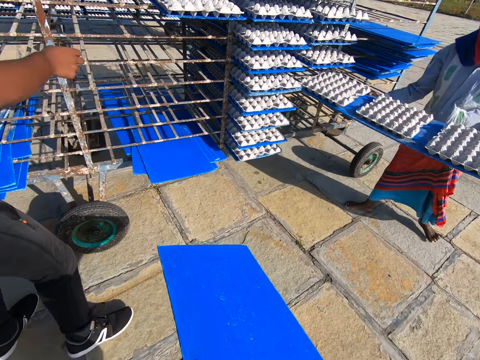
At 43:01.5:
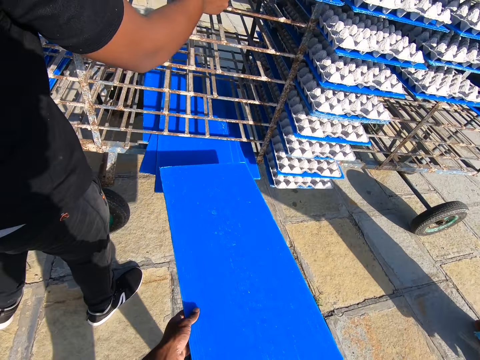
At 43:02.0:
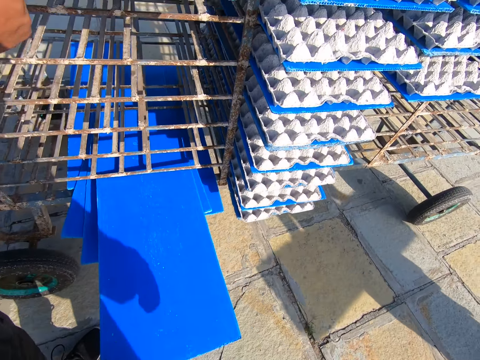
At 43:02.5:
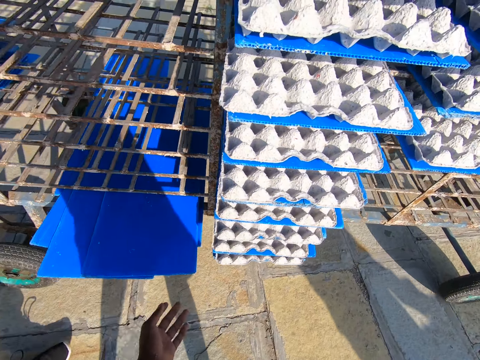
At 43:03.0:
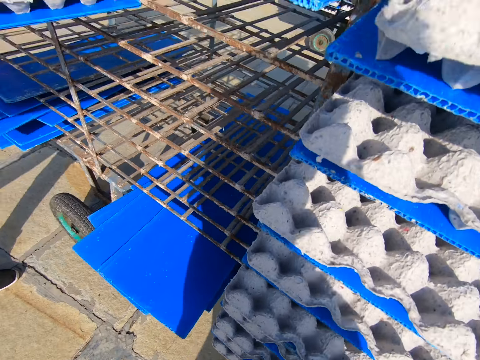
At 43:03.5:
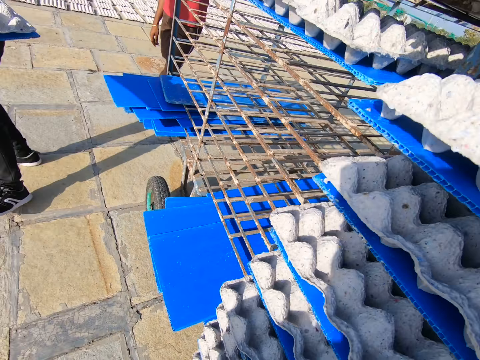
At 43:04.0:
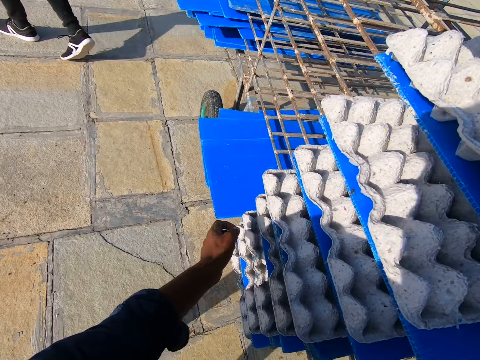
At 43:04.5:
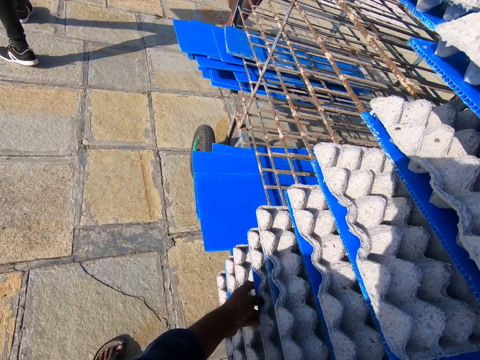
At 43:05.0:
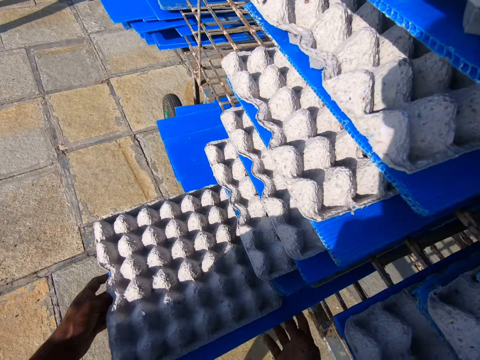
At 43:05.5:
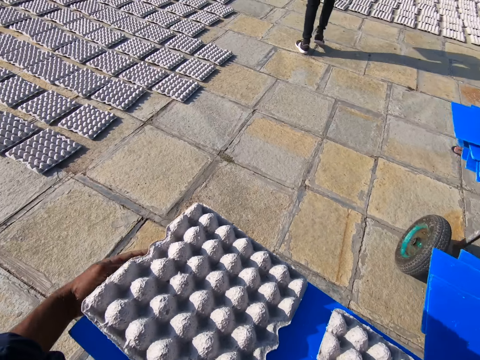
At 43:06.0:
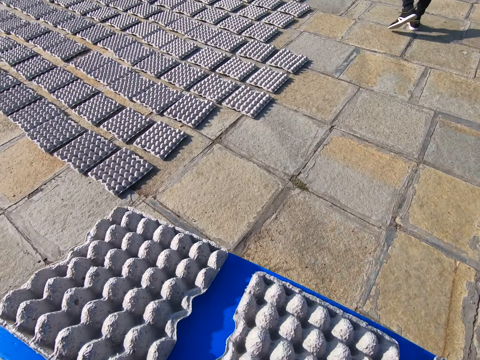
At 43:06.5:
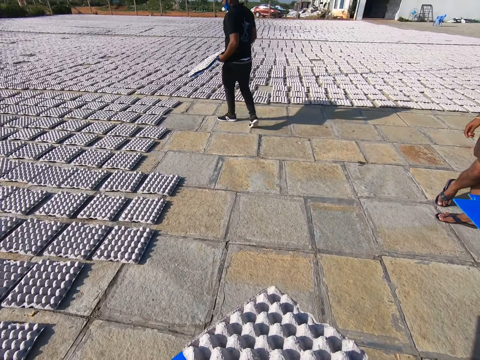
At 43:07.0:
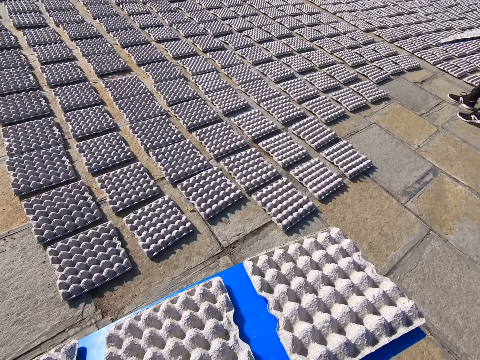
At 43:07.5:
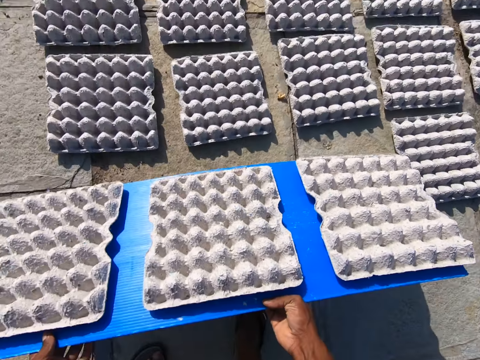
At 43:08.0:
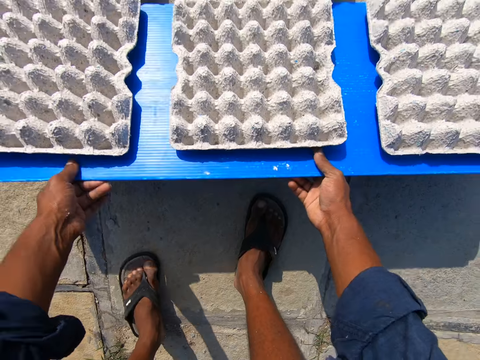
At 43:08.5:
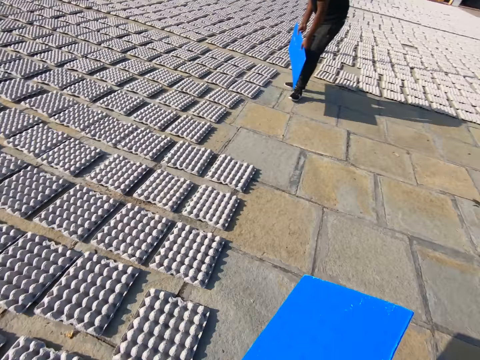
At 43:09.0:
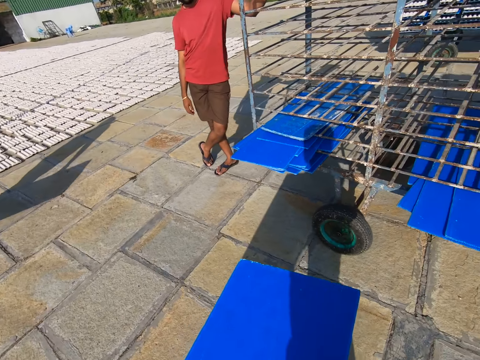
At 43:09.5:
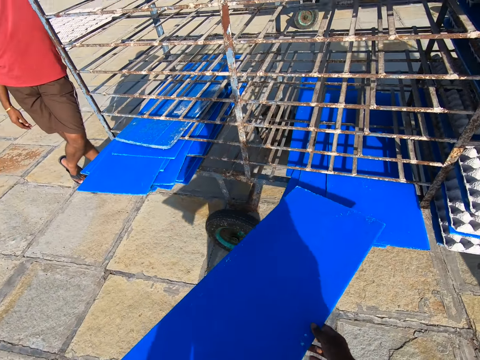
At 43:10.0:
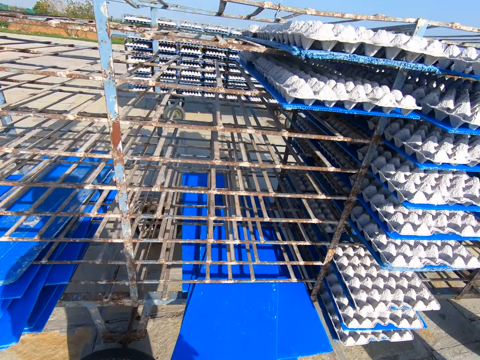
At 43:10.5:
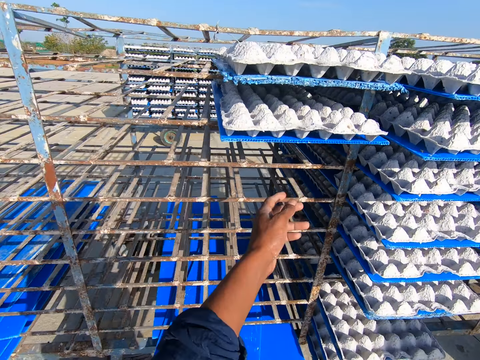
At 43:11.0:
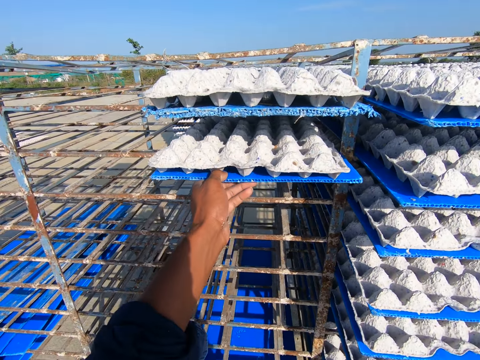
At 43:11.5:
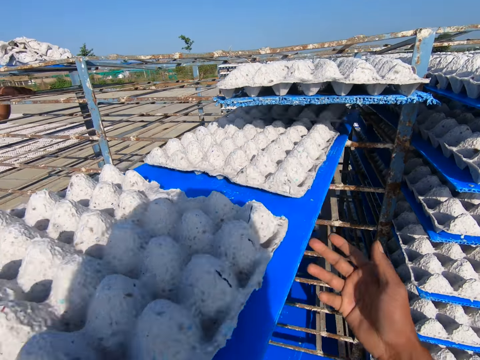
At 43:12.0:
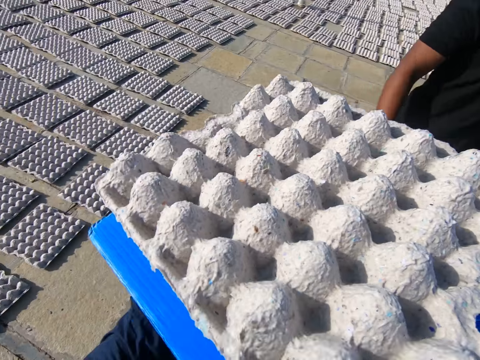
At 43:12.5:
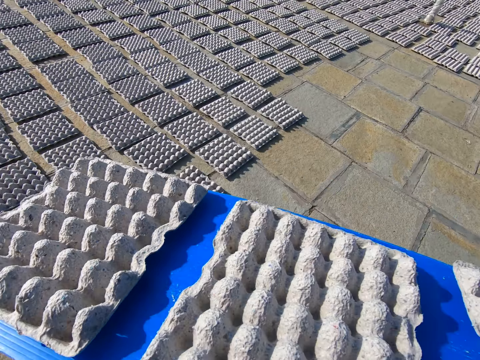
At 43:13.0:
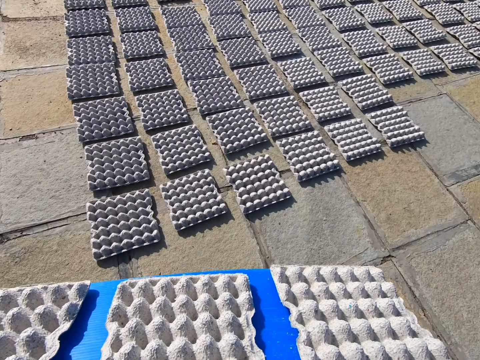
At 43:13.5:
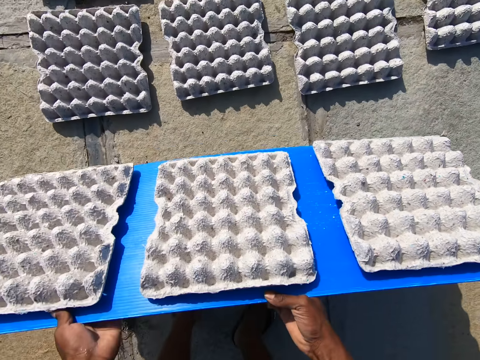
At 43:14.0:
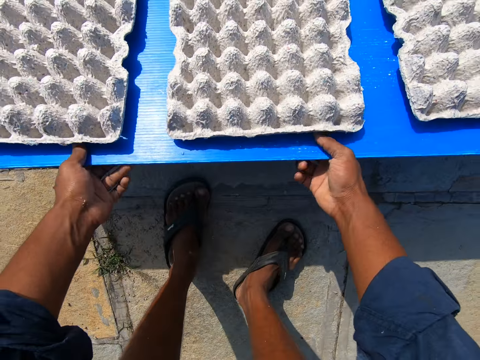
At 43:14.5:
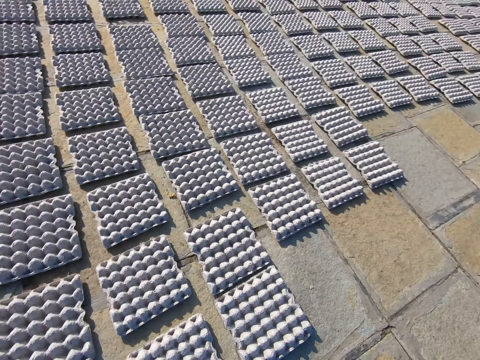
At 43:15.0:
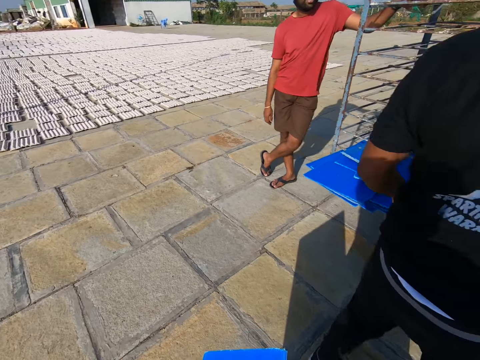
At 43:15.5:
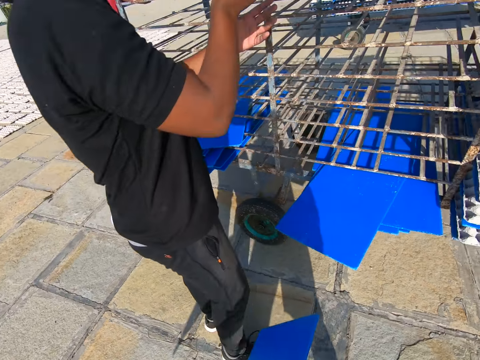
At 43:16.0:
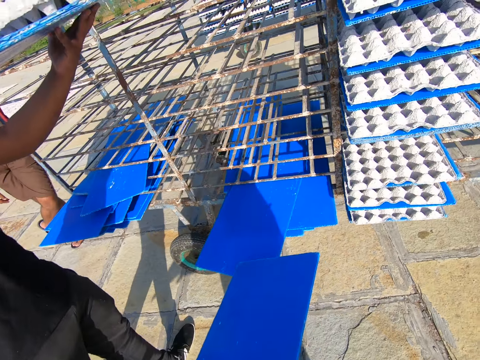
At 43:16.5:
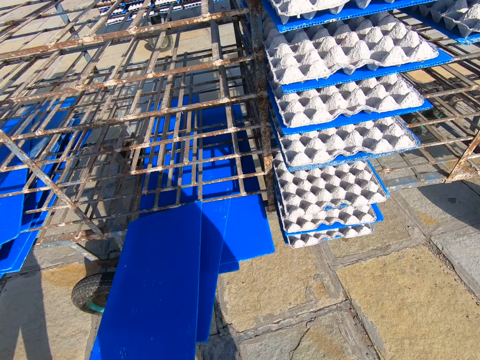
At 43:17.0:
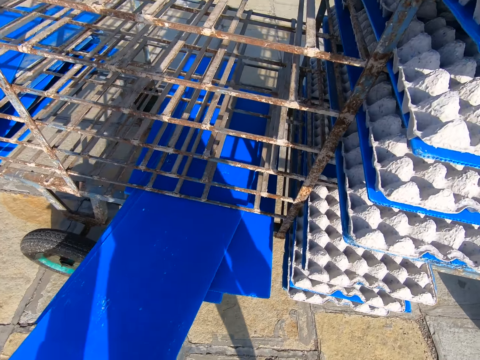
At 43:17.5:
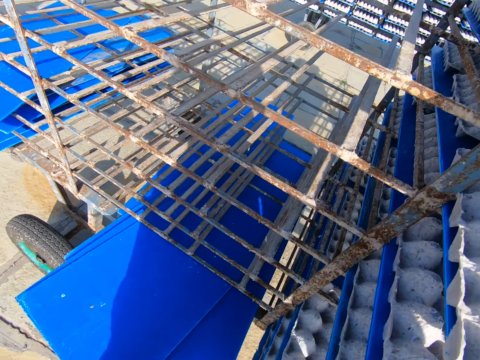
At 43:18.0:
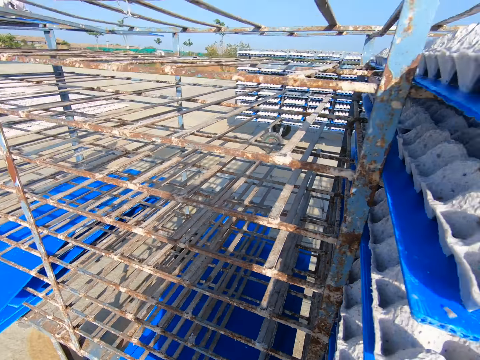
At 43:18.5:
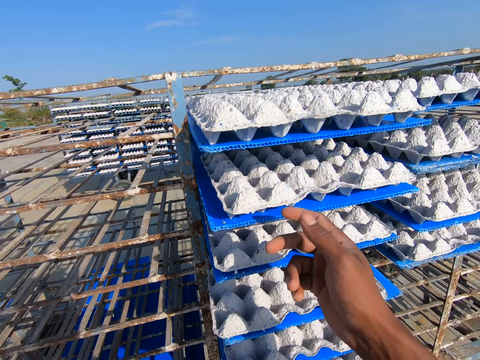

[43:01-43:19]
A woman pulls out a tray of crates from the crate wheel with her hands. The camera wearer walks towards the crate wheel with the tray in his hands. He puts the tray in his hands into the crate wheel. A man pulls out a tray of crates from the crate wheel with his hands. The camera wearer touches something. He pulls out a tray of crates from the crate wheel with his hands. He walks towards the crates on the floor with the tray of crates in his hands. He spreads the crates on the tray on the floor with his hands. He puts something down. He walks towards the crate wheel with the tray in his hands. He puts the tray in his hands into the crate wheel. He pulls out a tray of crates from the crate wheel with his hands. He touches something. He spreads the crates on the tray on the floor with his hands. He puts something down. He looks around. The man pulls out a tray of crates from the crate wheel with his hands. The camera wearer puts the tray in his hands into the crate wheel.

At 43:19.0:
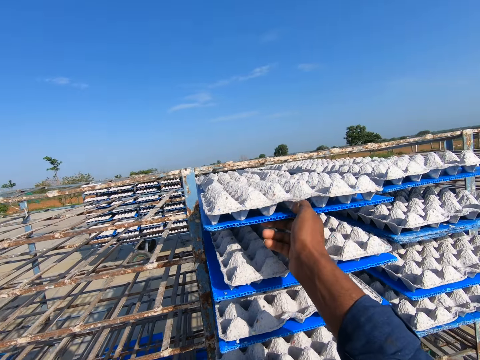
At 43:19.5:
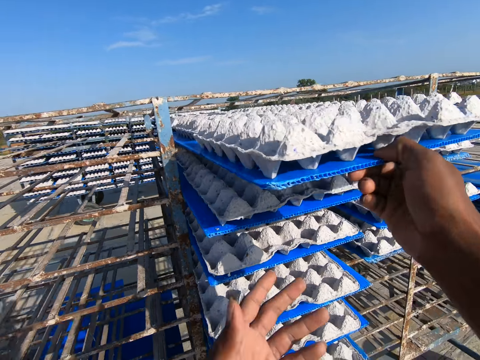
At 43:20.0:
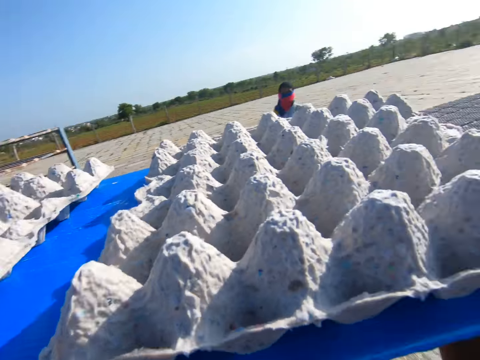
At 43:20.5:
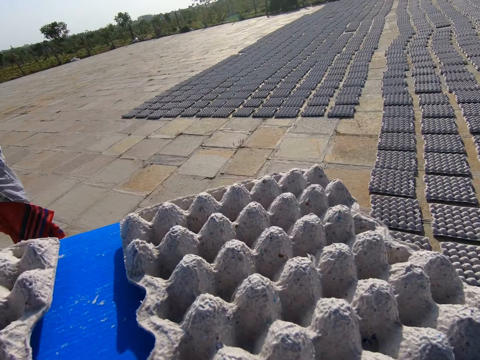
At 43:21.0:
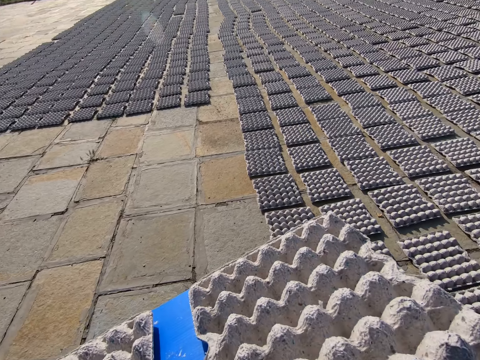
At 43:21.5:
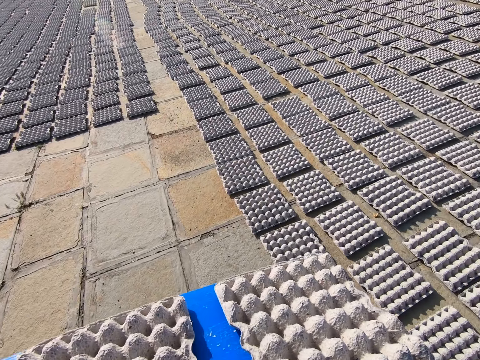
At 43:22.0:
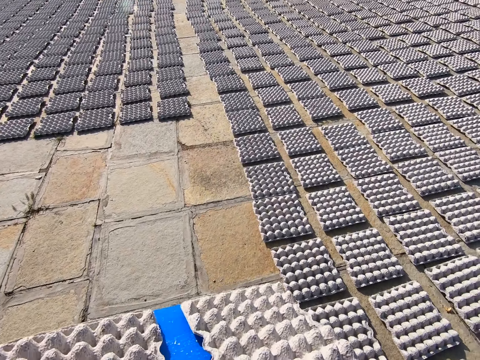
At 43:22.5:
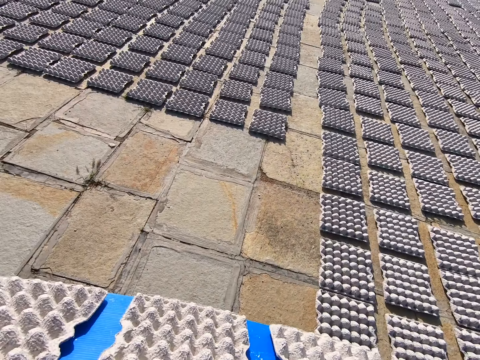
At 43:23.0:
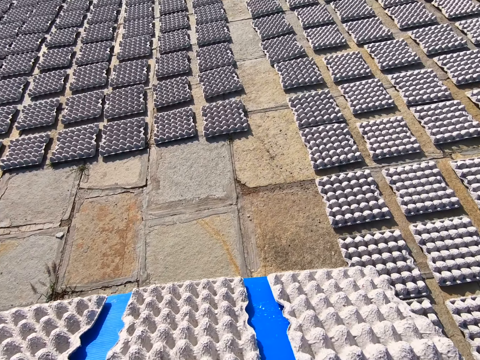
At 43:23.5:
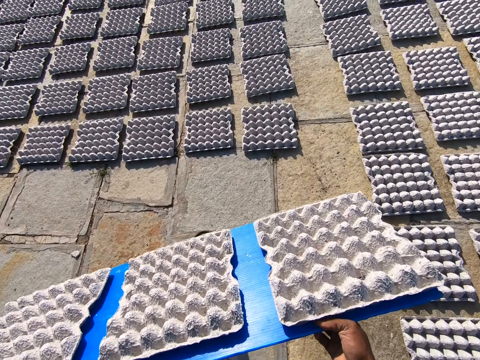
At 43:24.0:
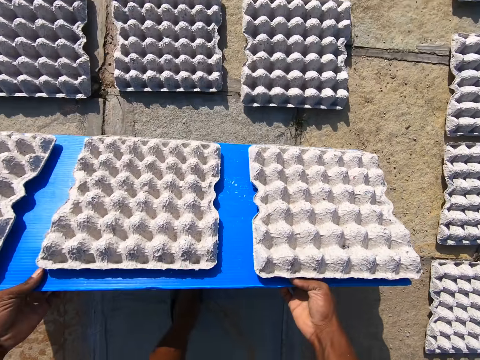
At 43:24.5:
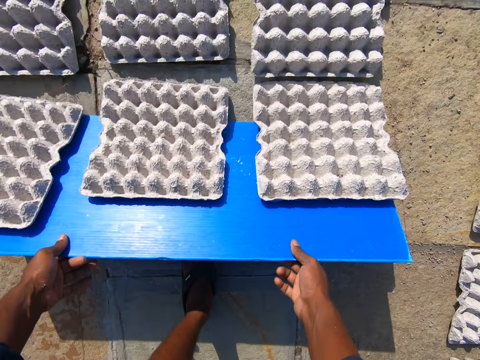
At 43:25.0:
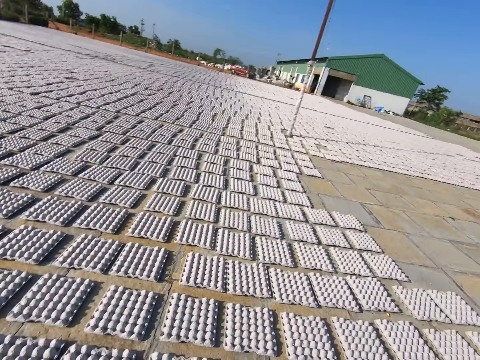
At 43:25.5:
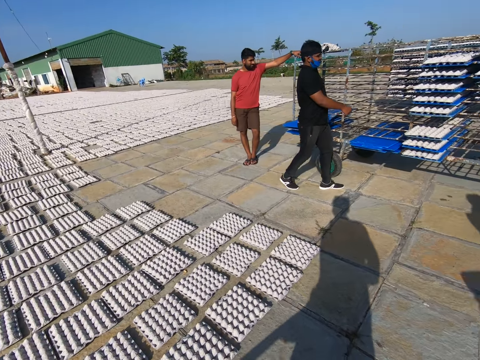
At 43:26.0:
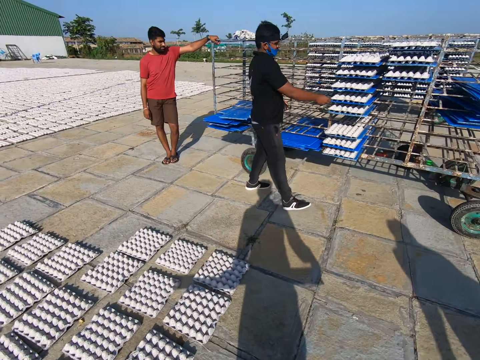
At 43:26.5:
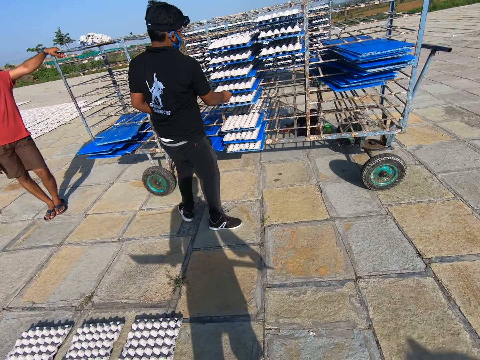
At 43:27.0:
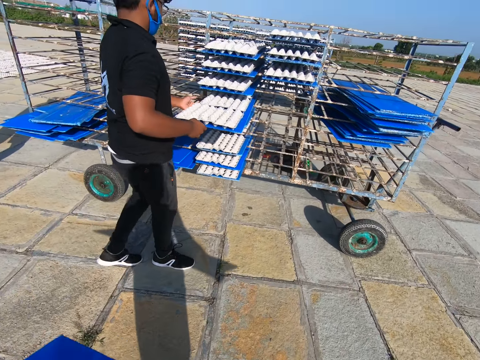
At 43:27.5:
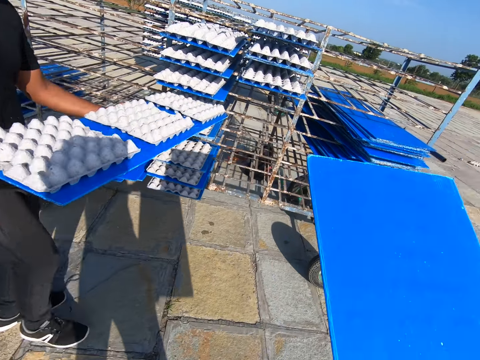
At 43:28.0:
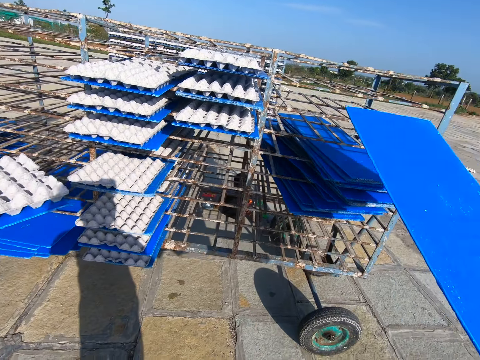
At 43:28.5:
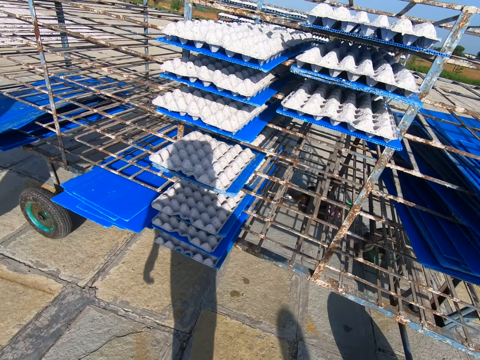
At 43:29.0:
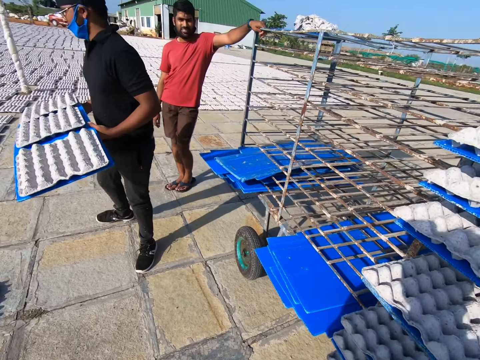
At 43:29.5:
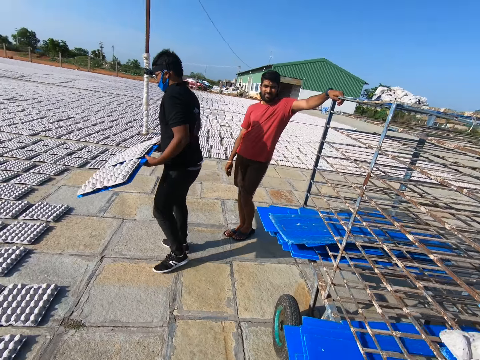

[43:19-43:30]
The camera wearer pulls out a tray of crates from the crate wheel with his hands. He touches something. He converses with a man. A woman walks towards the crate wheel with the tray in her hands. The camera wearer walks towards the crates on the floor with the tray of crates in his hands. He spreads the crates on the tray on the floor with his hands. He puts something down. He walks towards the crate wheel with the tray in his hands. Another man pulls out a tray of crates from the crate wheel with his hands. The camera wearer puts the tray in his hands into the crate wheel.
